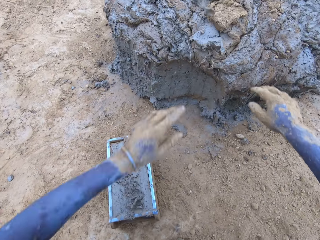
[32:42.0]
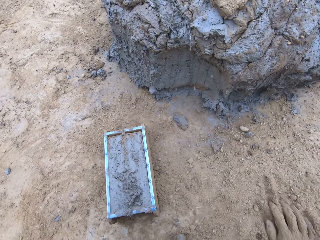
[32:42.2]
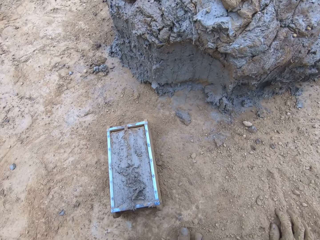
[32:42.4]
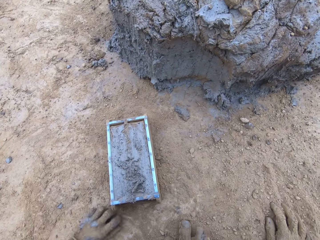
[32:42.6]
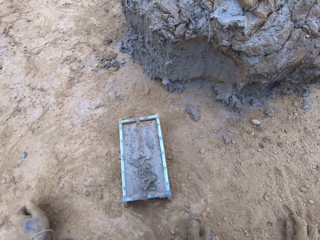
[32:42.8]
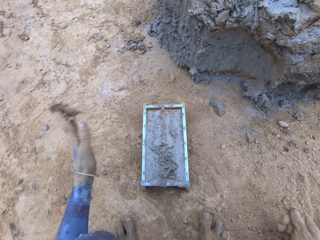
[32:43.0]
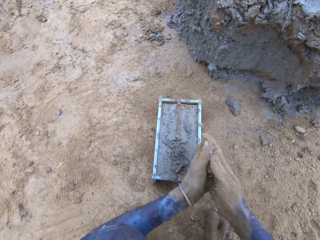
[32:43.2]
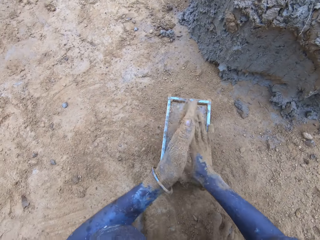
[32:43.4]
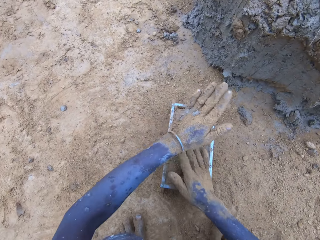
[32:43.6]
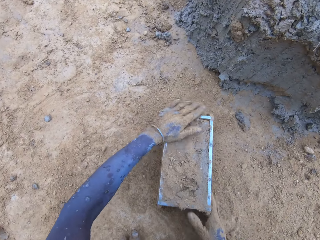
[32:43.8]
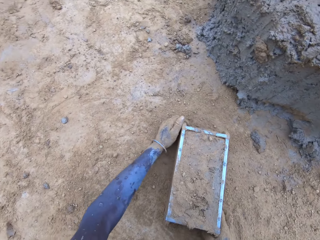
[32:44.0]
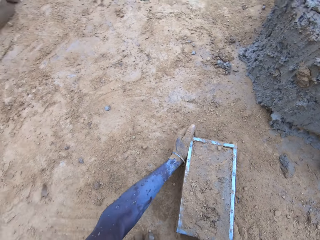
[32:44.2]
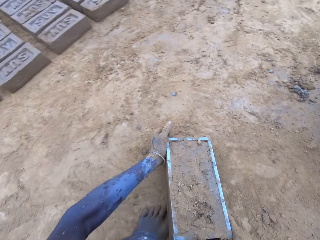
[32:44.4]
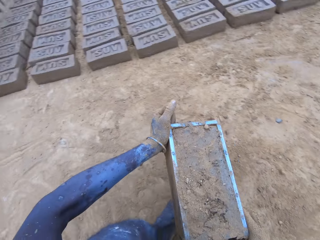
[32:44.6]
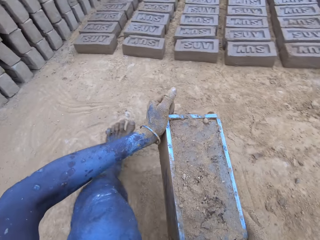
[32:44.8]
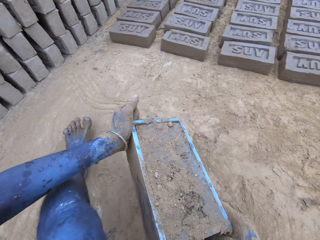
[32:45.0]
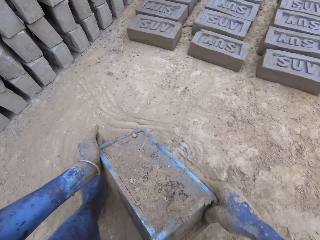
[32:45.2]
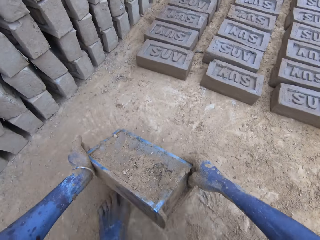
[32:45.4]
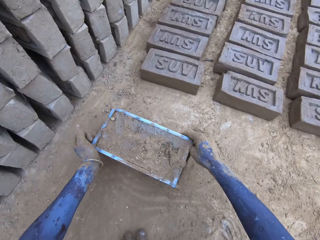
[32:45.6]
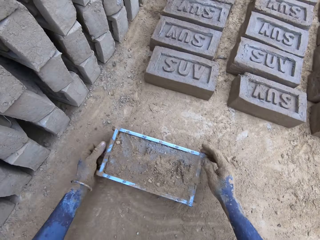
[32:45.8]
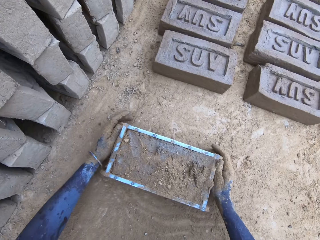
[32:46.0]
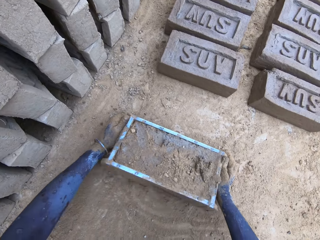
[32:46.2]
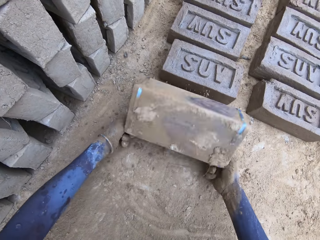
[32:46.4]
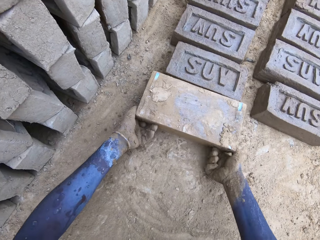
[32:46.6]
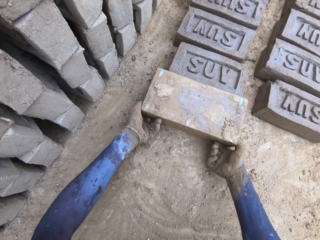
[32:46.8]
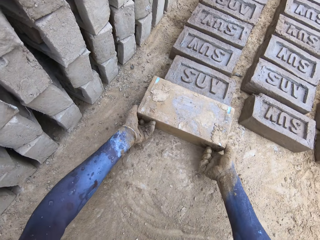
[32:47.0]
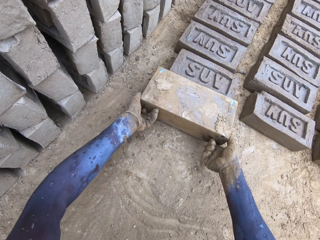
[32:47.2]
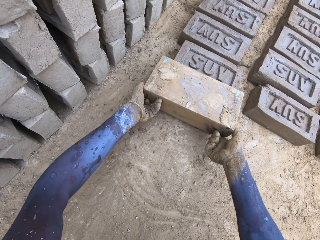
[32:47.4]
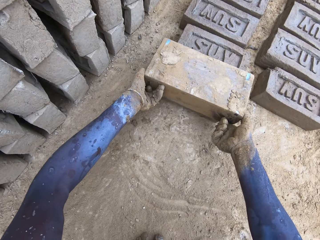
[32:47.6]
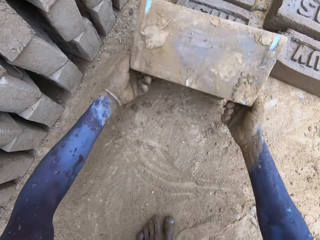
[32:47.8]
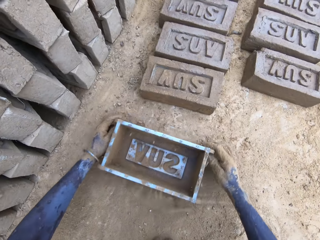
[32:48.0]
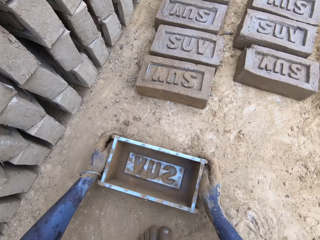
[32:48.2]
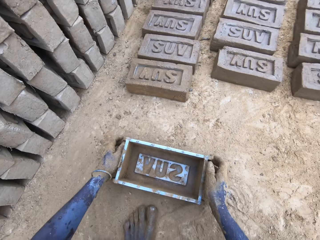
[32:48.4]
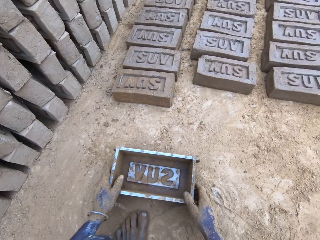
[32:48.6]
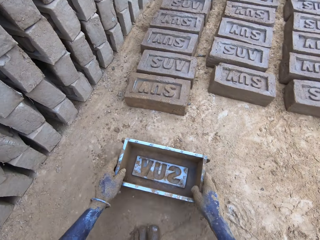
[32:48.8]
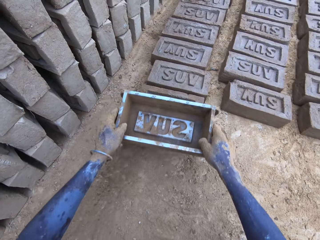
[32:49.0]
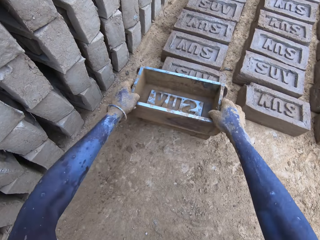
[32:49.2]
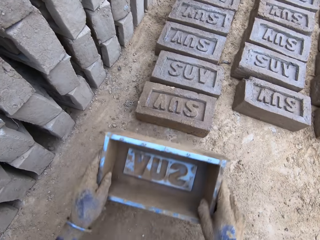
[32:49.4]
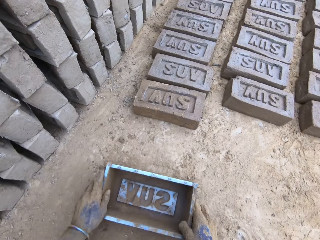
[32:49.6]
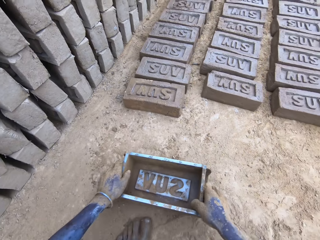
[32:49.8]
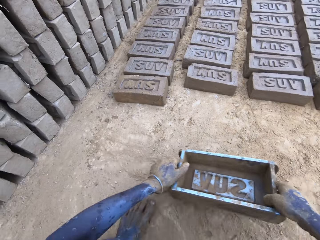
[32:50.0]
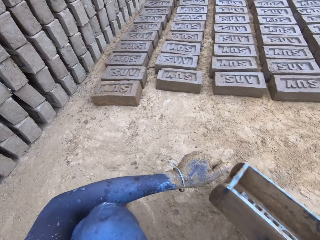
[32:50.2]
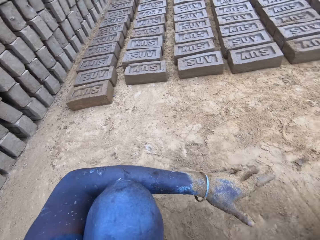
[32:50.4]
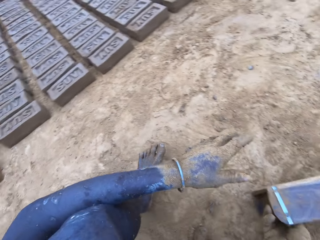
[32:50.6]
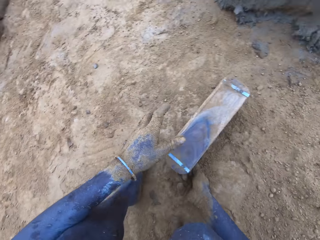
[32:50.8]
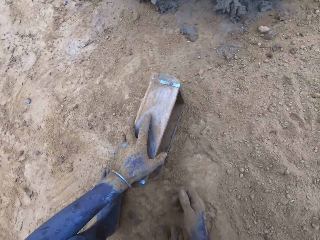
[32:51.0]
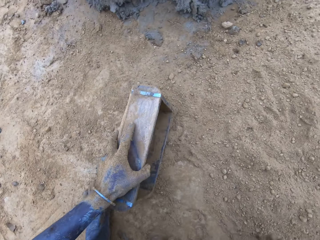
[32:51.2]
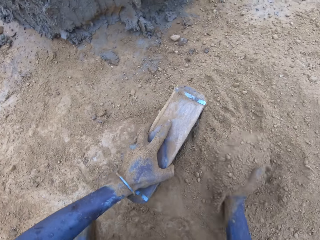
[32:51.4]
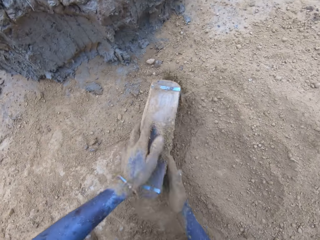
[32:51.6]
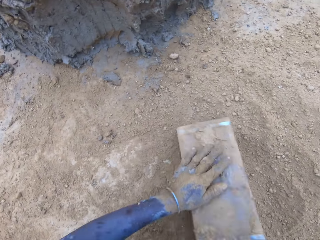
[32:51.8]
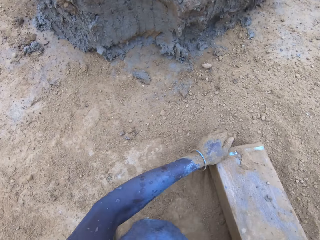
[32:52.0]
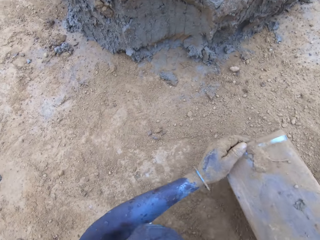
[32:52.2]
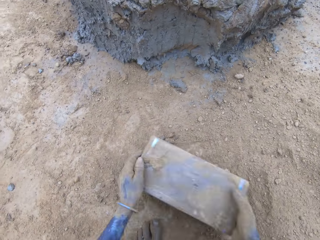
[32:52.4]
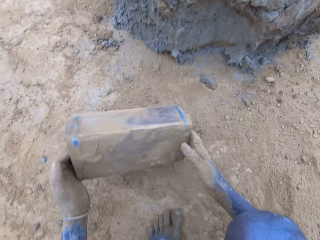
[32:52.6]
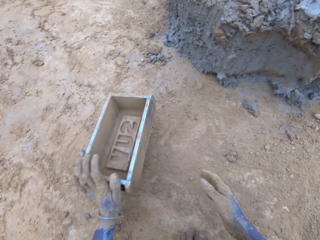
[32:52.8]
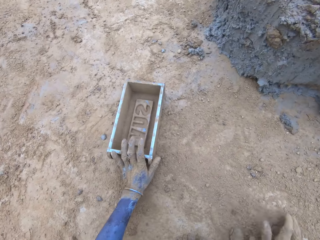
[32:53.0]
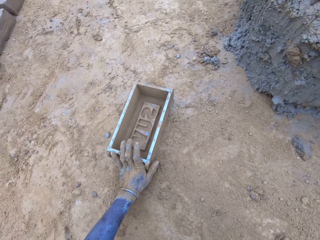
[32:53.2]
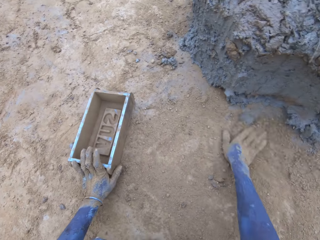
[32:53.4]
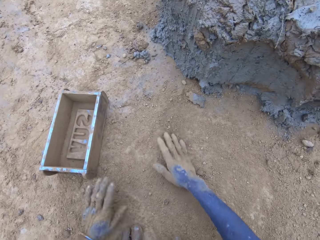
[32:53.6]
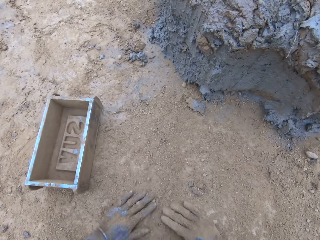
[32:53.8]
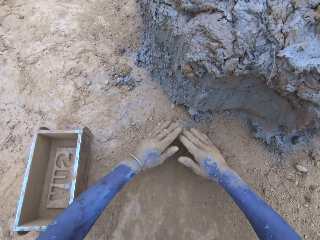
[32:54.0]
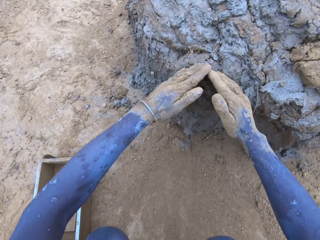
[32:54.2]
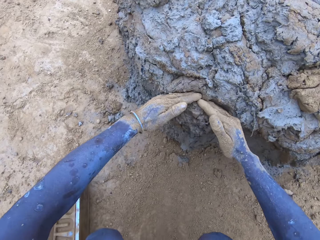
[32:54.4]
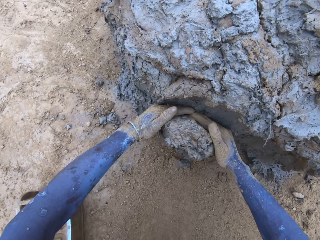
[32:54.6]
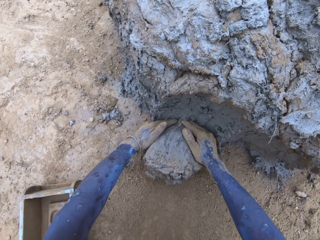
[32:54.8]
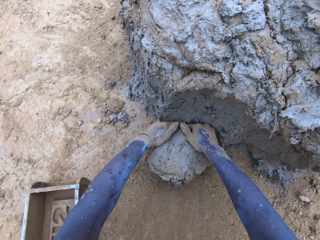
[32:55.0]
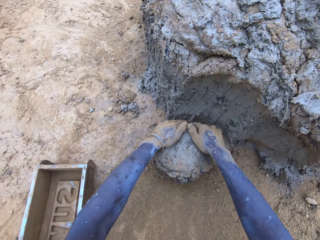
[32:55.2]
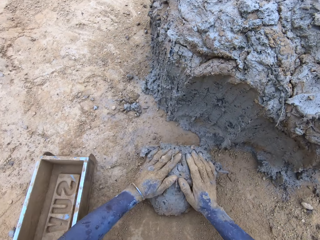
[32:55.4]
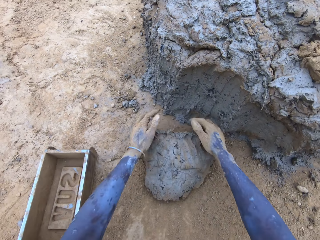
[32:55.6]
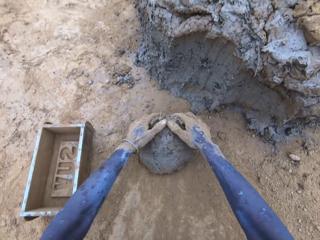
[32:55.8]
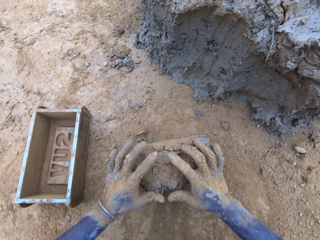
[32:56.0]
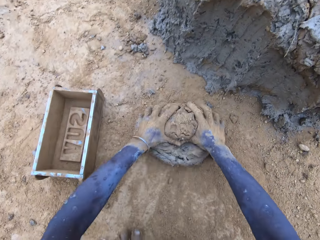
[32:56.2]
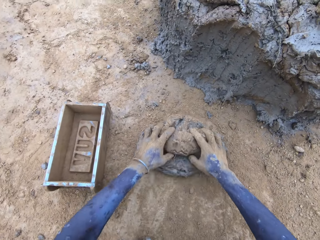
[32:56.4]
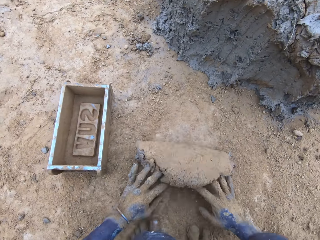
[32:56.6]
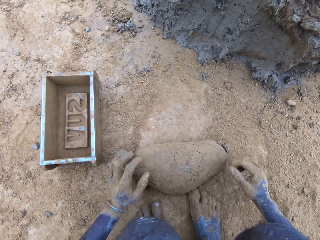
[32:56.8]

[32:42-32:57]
The camera wearer throws the mud on the pile of mud. They carry the wooden brick moulder or brickmold and put the wooden brick moulder on the ground. They pour the mud in the brickmold on the ground. They drop a brick. They put soil in the brickmold, pour the soil from the brickmold, and put the wooden brick moulder on the ground. They scoop mud.

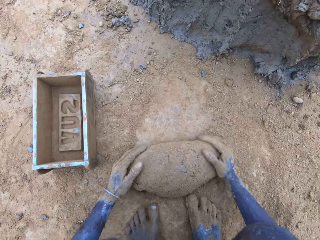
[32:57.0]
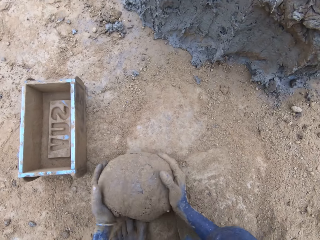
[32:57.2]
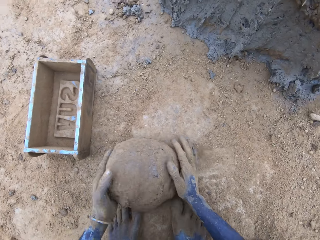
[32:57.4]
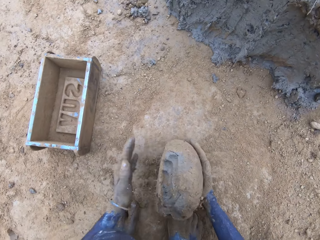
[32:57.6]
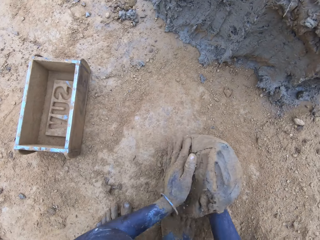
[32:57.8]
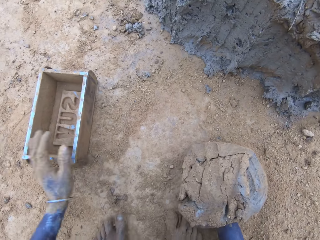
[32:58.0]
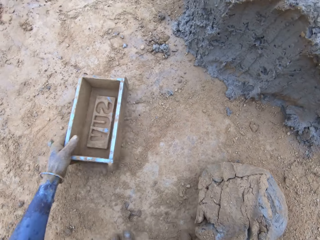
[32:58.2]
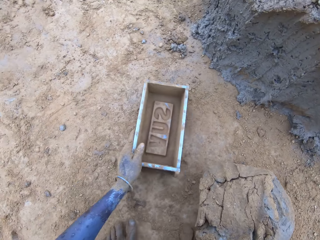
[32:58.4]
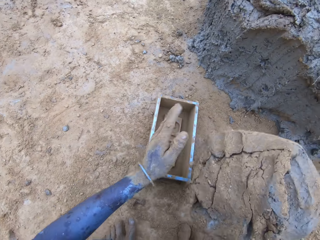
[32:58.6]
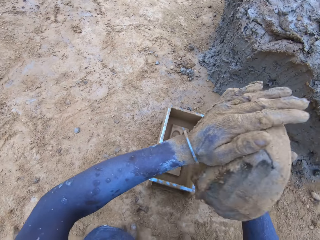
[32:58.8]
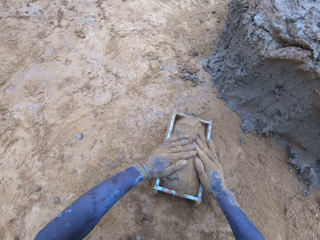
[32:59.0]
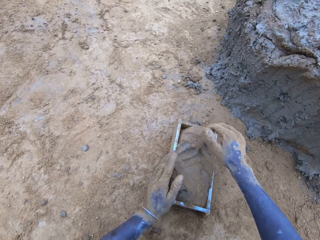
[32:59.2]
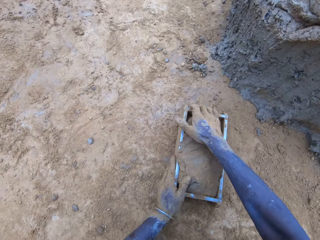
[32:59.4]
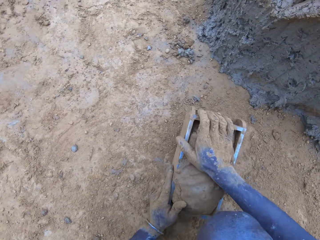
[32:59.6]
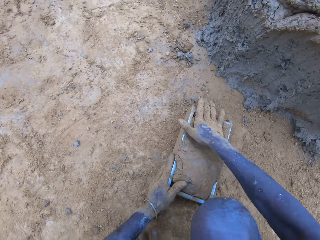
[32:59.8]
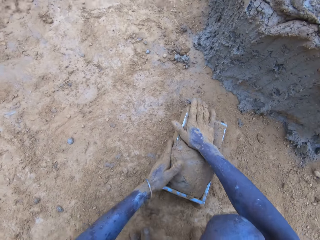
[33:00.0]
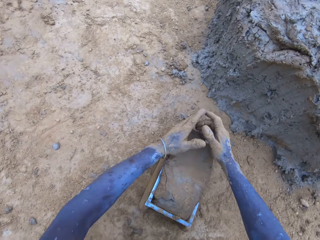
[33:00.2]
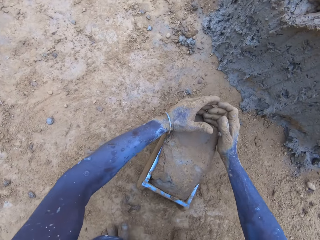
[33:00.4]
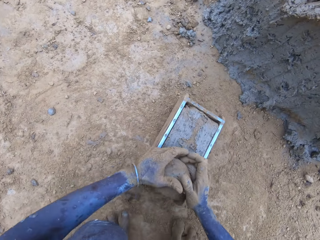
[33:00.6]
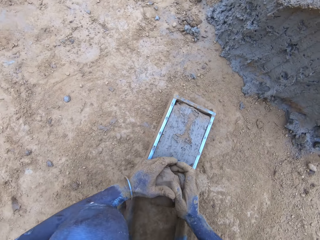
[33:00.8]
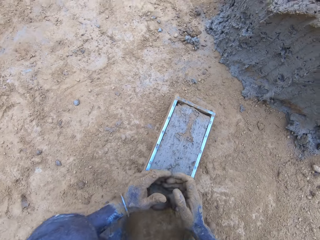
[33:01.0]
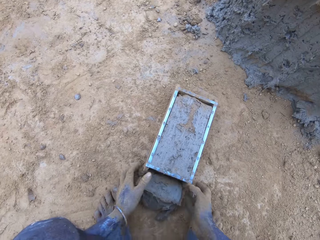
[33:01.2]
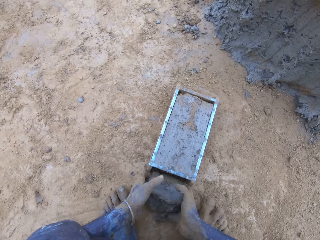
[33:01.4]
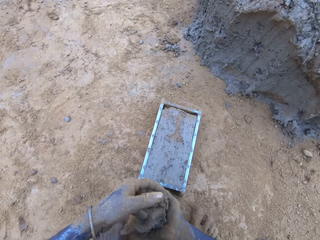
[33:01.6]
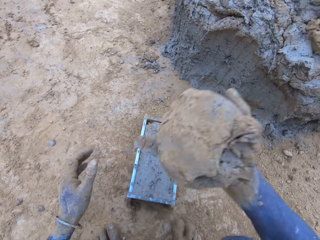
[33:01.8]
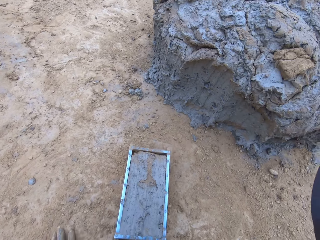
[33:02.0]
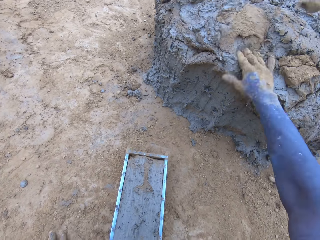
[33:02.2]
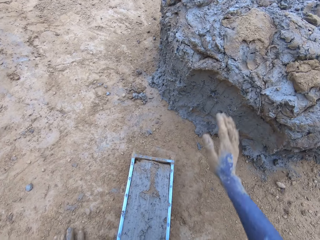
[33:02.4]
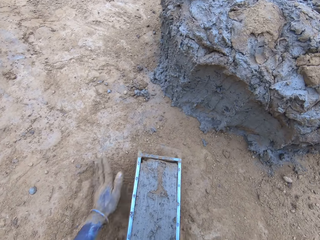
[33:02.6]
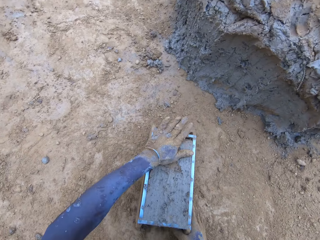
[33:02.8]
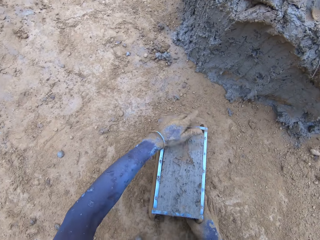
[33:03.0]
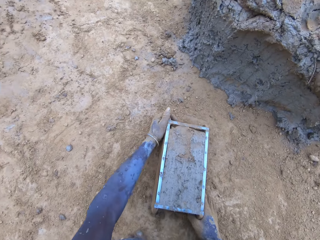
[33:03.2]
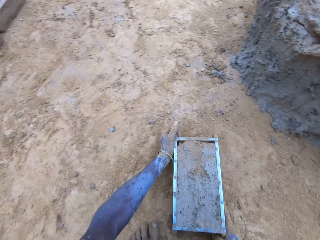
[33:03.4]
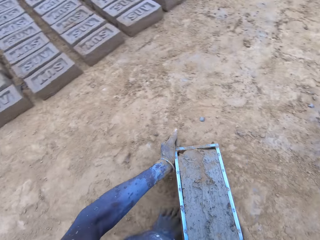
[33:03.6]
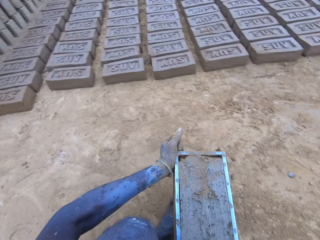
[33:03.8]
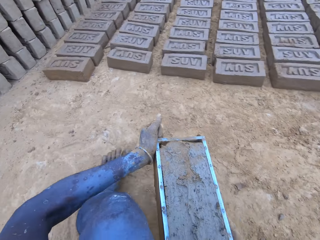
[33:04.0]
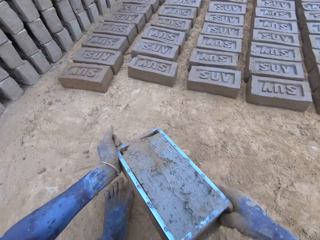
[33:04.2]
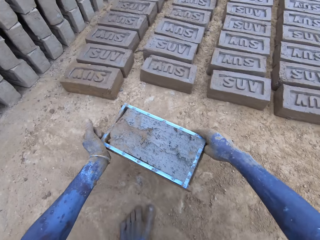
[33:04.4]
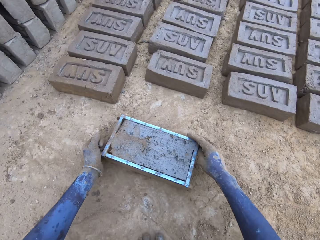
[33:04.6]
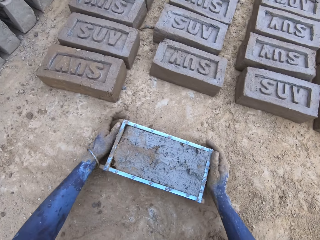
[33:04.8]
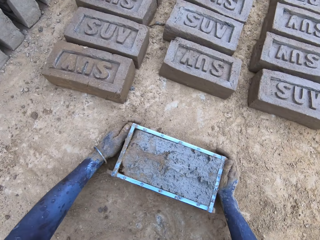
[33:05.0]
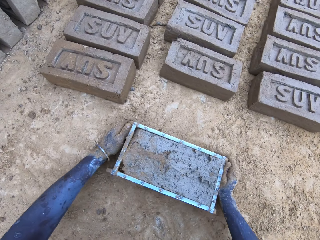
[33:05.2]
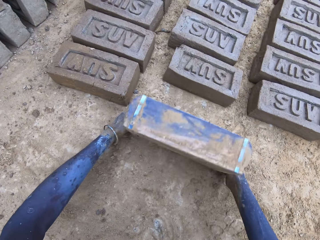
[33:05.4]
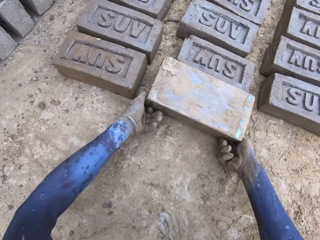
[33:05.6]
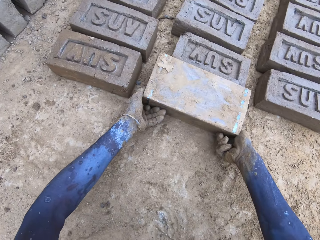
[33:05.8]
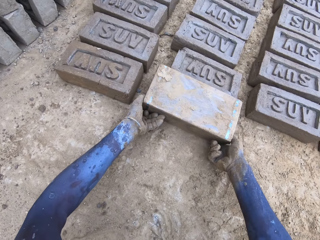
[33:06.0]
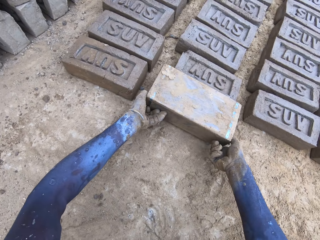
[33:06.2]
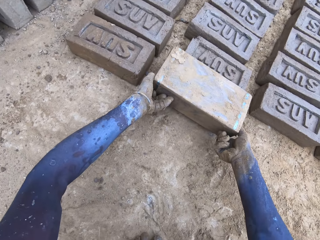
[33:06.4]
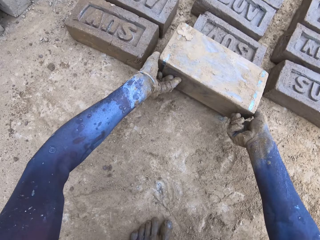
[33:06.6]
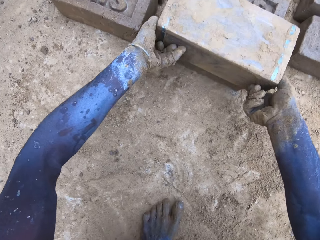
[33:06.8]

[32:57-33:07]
The camera wearer puts the mud in the brickmold. They scoop the excess mud on the brickmold and throw the mud on the pile of mud. They pour the mud in the brickmold on the ground. They drop a brick.
